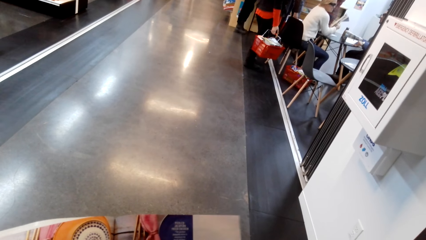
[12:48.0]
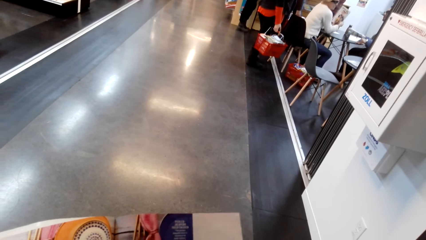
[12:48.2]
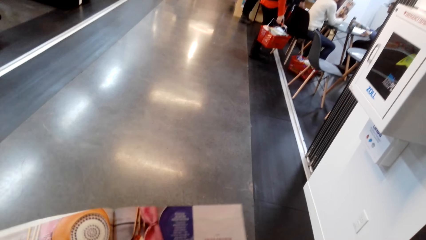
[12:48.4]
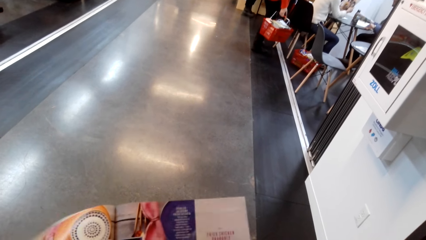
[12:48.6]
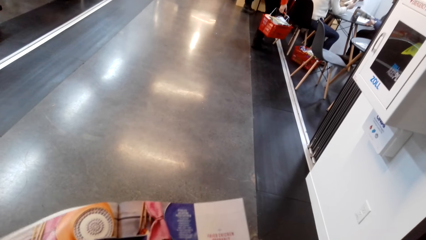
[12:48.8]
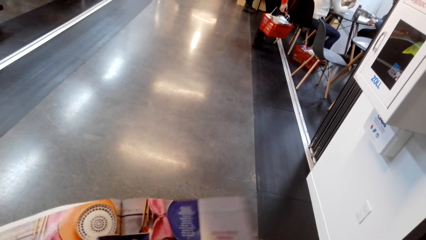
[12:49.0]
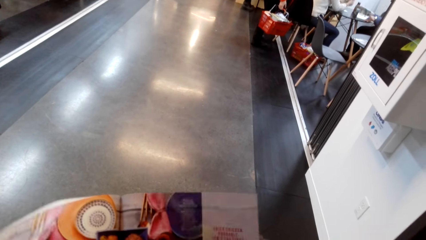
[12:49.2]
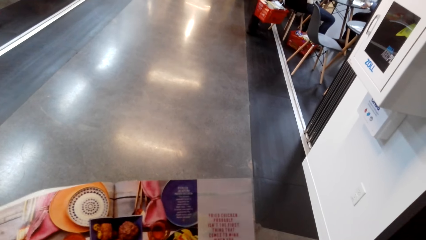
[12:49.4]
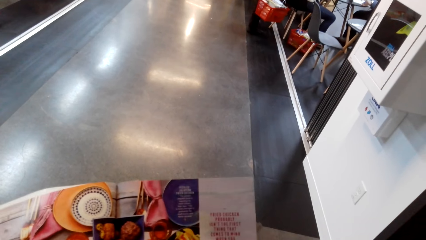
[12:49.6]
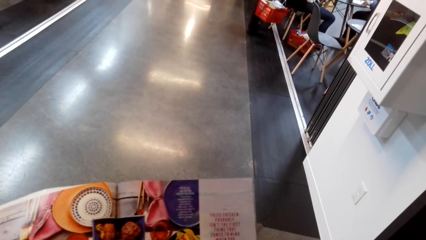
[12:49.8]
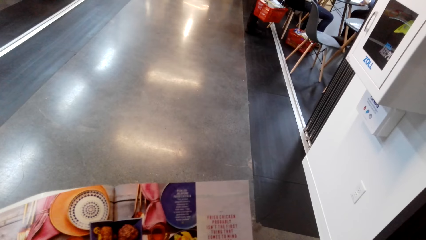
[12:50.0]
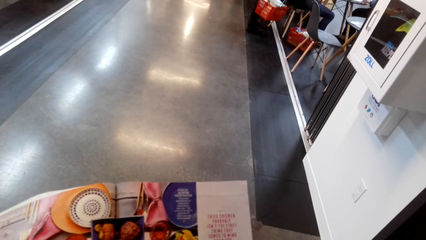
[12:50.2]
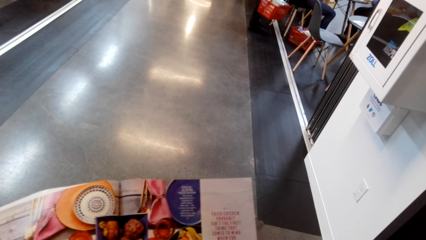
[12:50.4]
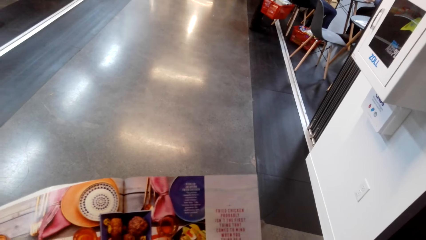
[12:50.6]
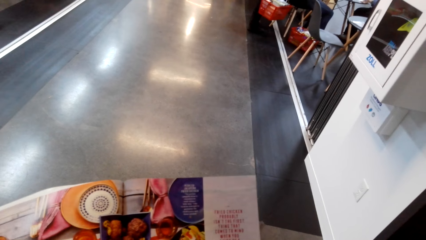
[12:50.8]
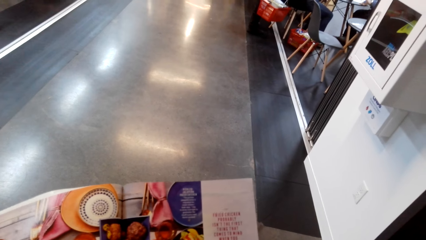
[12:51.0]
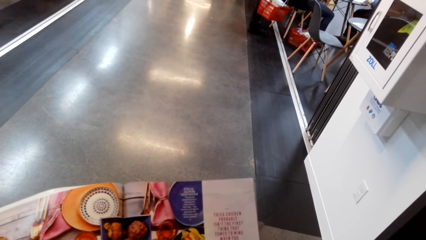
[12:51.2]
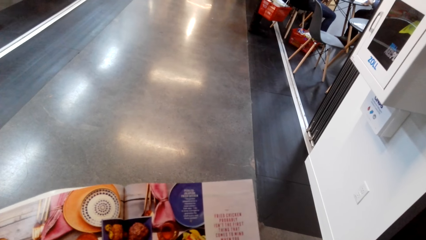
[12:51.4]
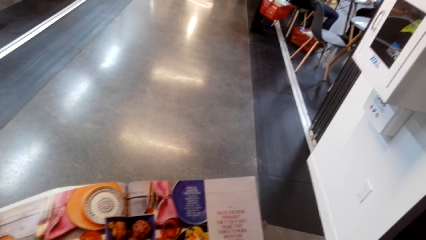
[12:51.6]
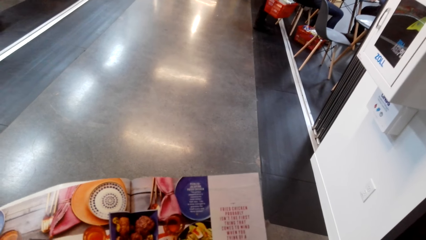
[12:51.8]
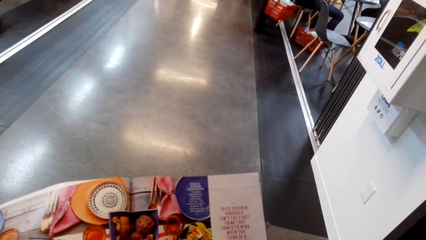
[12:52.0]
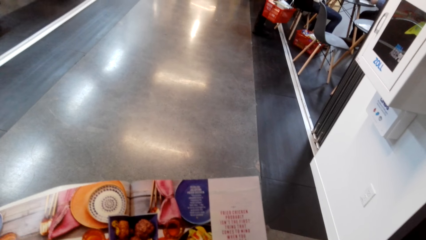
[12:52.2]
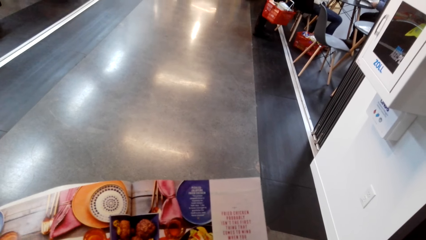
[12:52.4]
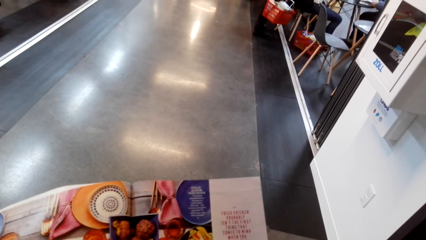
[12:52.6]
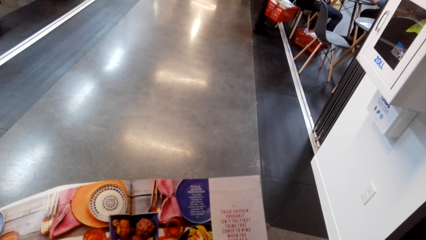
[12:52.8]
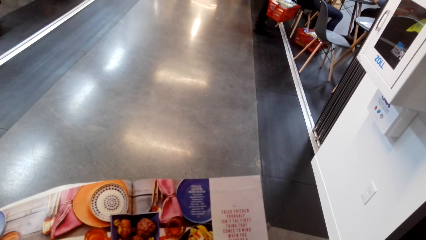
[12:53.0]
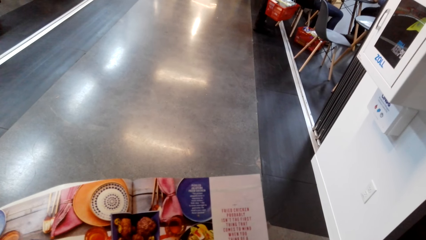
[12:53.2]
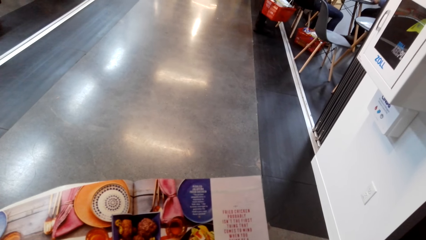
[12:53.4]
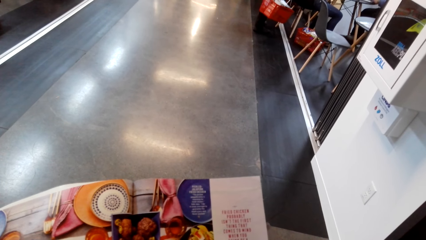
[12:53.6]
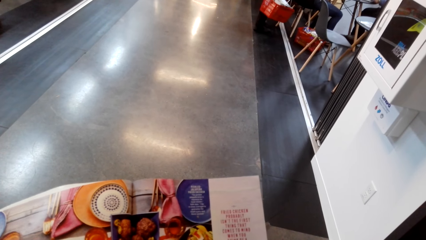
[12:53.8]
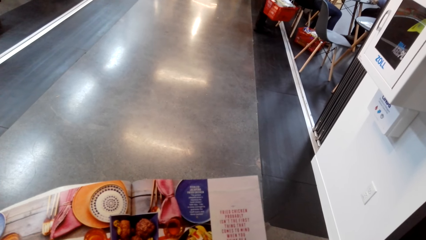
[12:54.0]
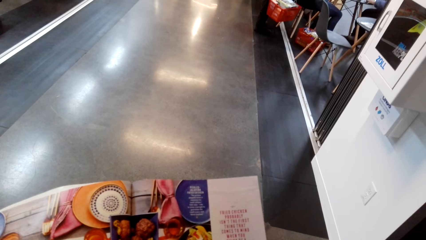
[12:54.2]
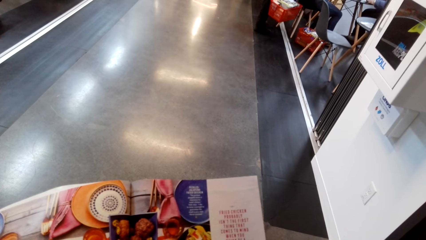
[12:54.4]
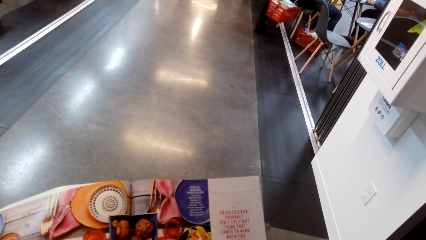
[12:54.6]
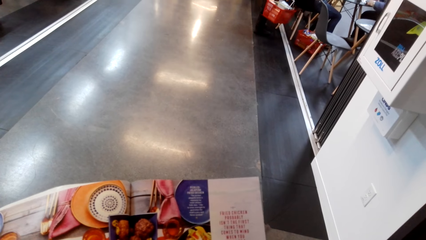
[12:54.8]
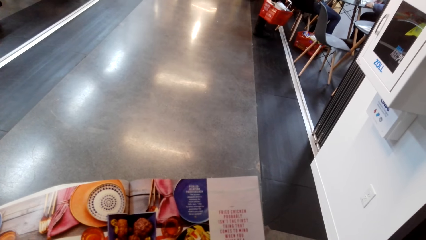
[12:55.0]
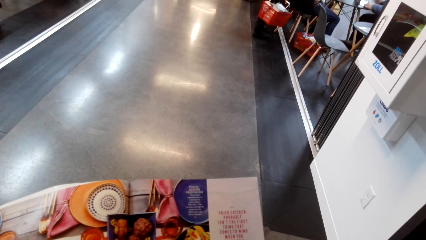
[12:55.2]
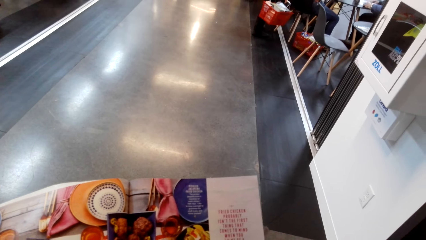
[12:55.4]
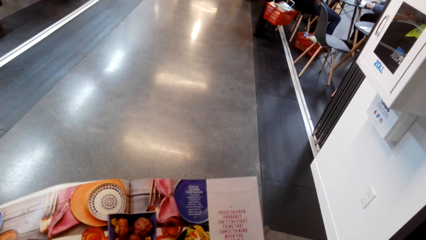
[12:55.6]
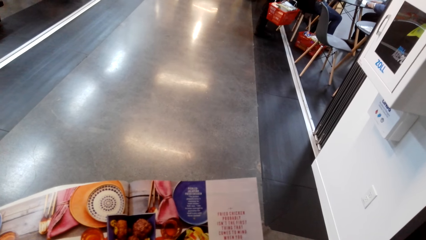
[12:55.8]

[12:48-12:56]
The camera wearer checks the magazine.

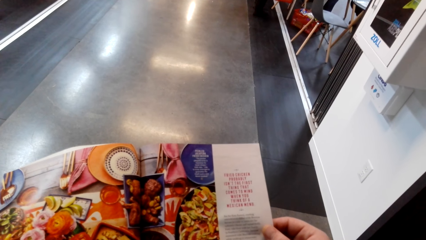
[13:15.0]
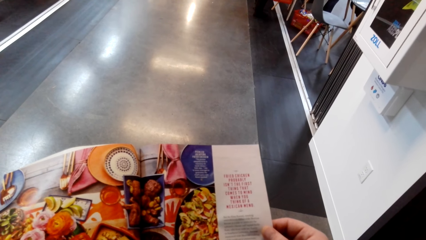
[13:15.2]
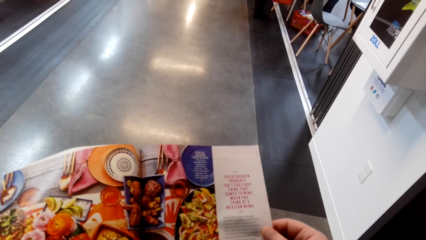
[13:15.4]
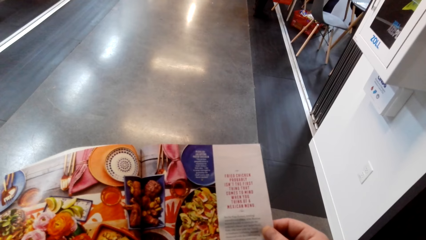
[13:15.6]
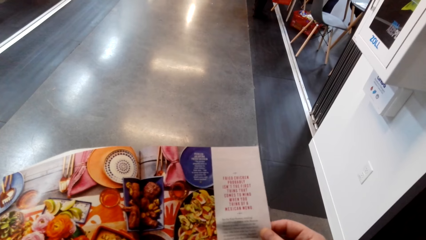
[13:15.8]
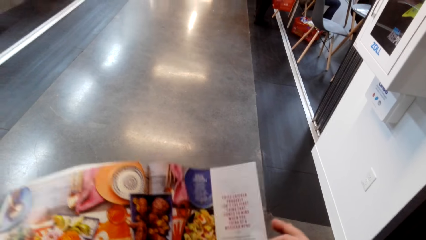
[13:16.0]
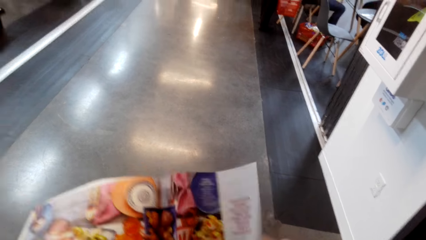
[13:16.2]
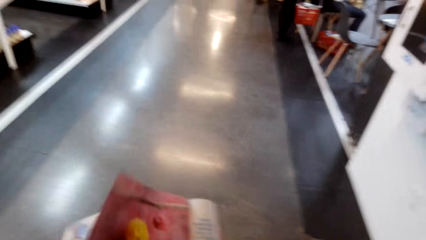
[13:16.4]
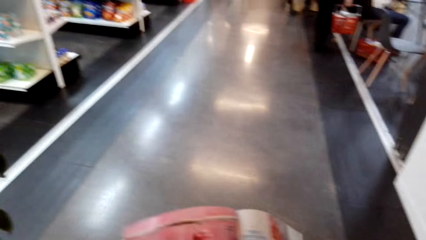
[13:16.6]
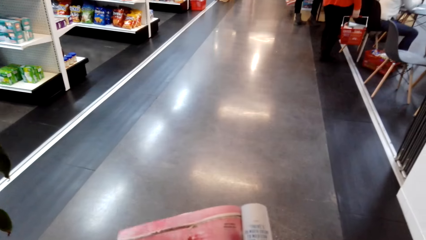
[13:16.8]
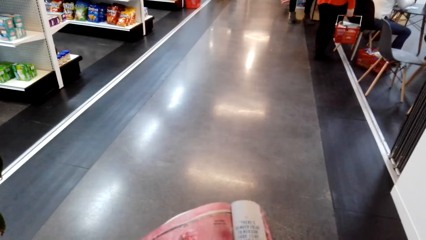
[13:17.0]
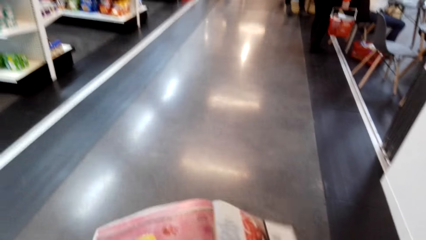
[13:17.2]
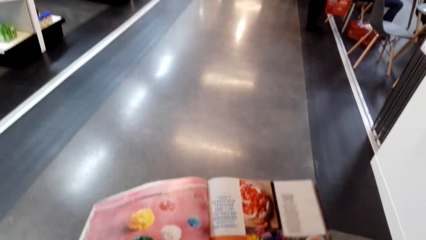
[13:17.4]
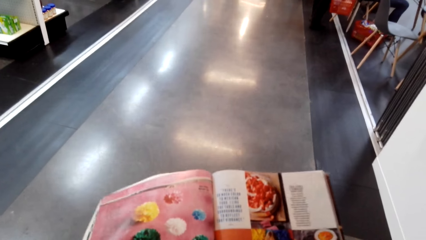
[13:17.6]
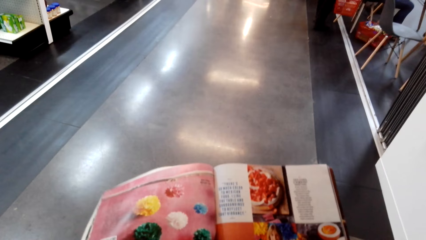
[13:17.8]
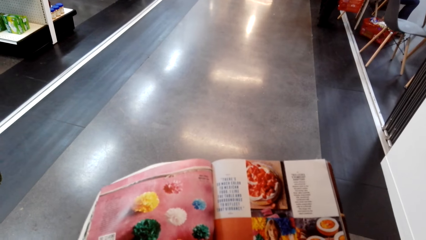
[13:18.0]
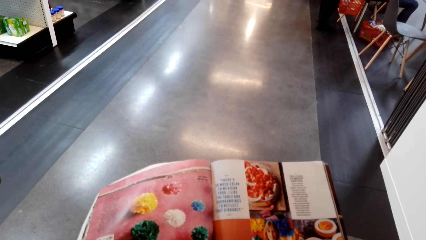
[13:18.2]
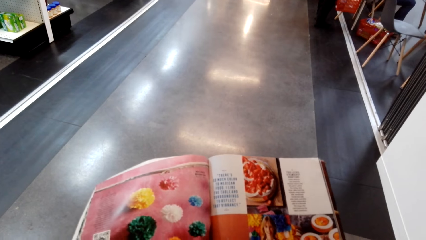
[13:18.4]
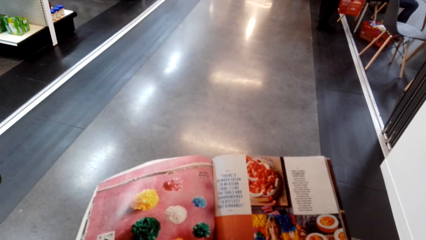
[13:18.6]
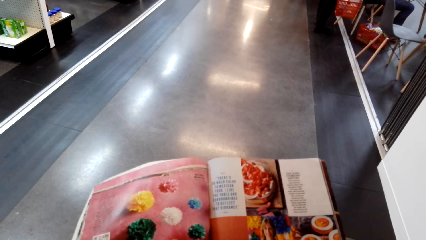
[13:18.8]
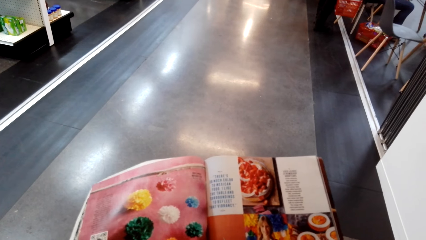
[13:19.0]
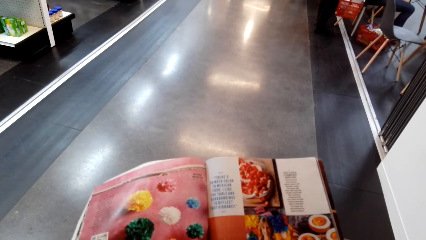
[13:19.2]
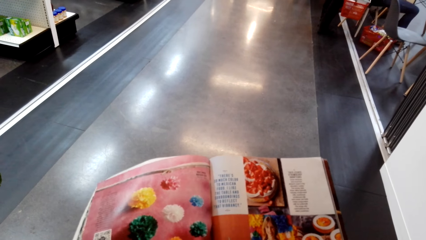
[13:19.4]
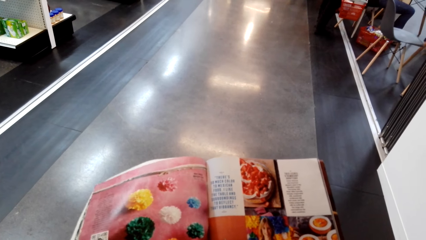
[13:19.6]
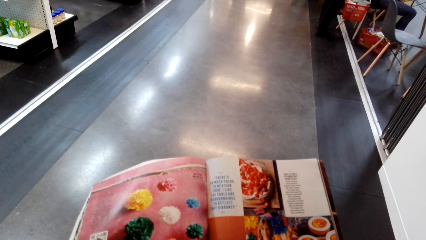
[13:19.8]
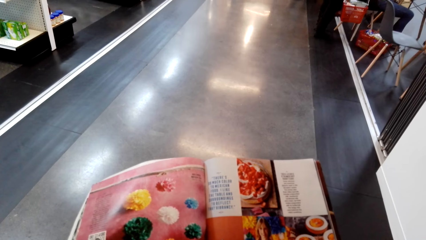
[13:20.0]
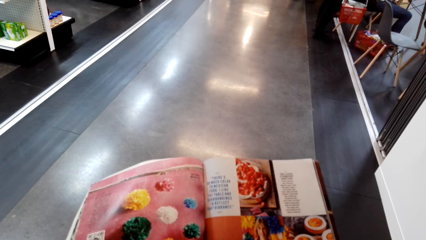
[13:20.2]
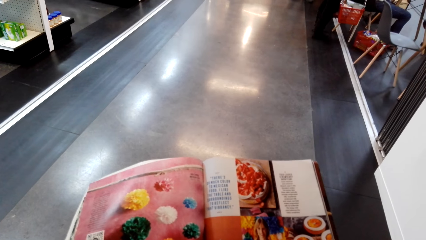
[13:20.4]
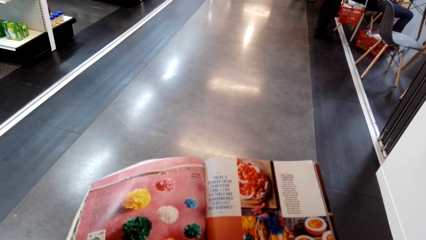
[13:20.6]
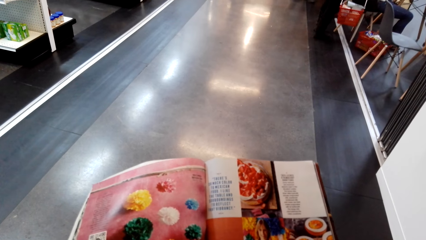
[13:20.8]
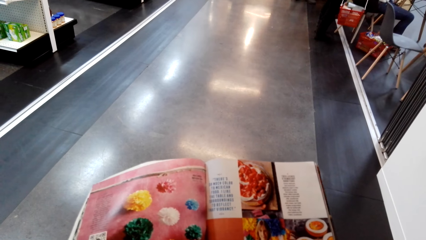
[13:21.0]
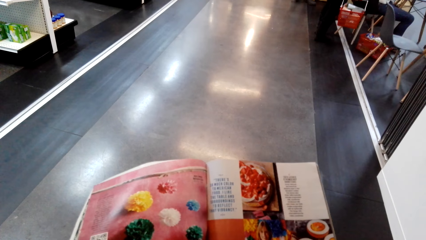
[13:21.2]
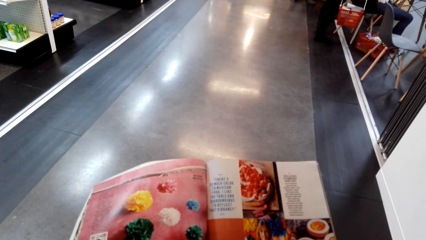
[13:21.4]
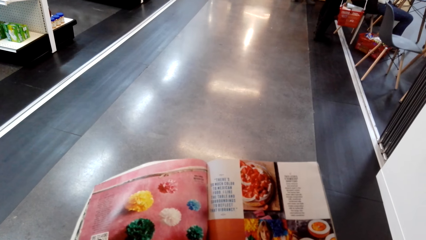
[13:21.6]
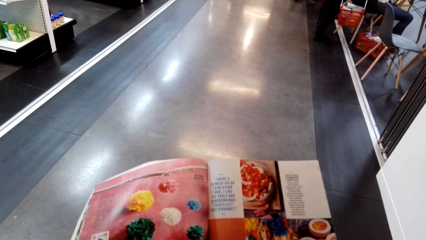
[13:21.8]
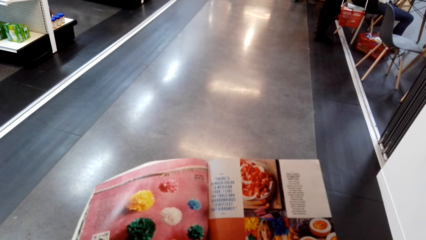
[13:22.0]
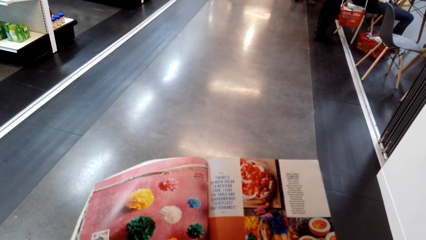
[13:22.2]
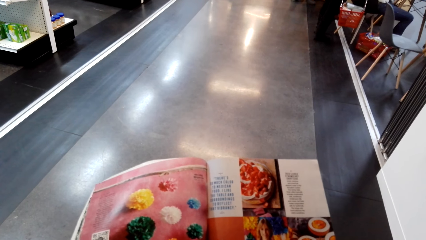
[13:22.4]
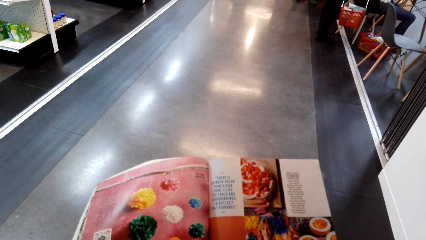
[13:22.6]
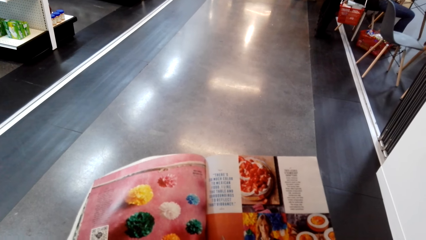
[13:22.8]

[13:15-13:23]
The camera wearer flips on the pages of the magazine. They check the magazine.
